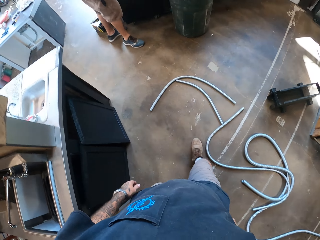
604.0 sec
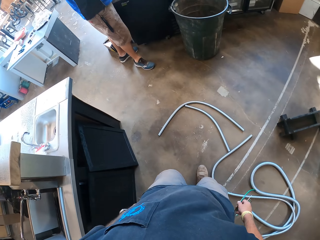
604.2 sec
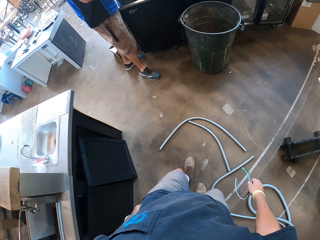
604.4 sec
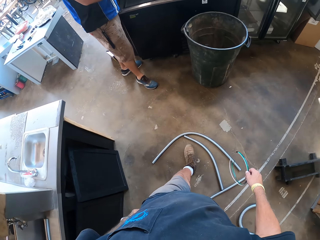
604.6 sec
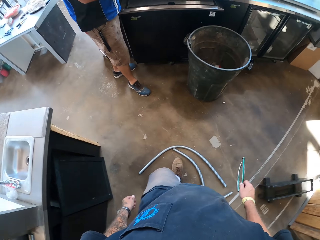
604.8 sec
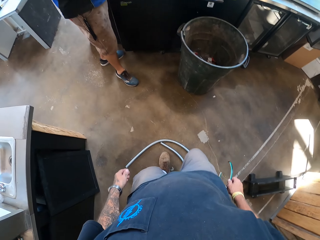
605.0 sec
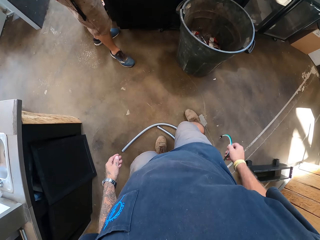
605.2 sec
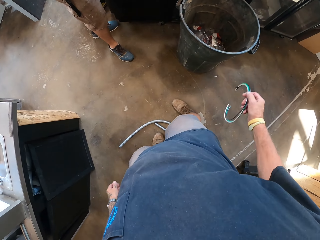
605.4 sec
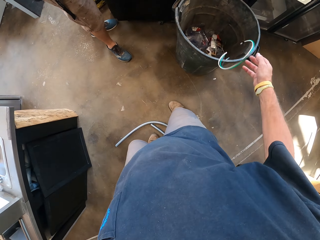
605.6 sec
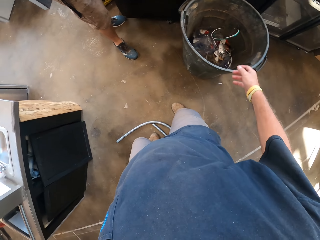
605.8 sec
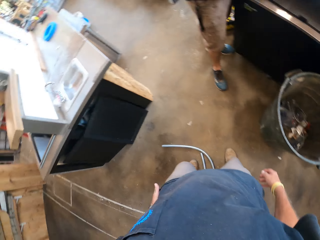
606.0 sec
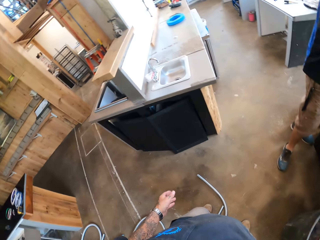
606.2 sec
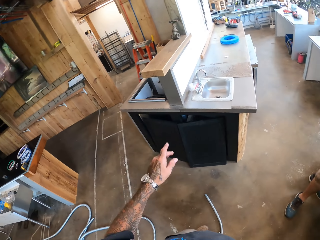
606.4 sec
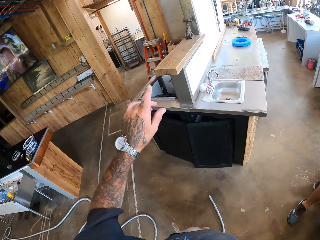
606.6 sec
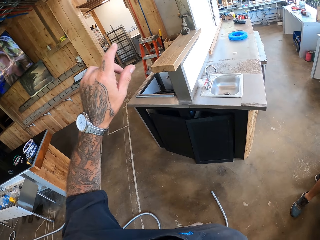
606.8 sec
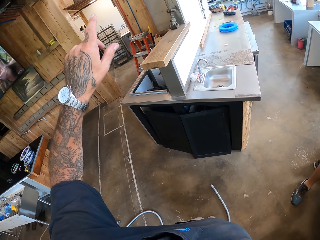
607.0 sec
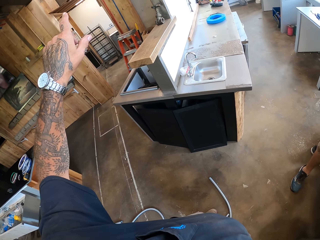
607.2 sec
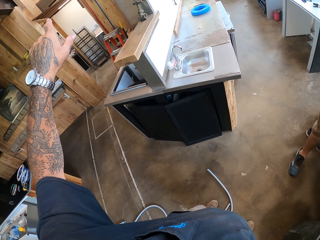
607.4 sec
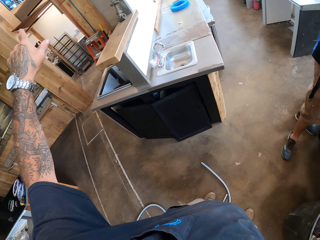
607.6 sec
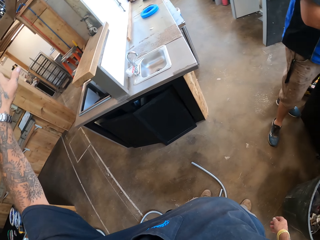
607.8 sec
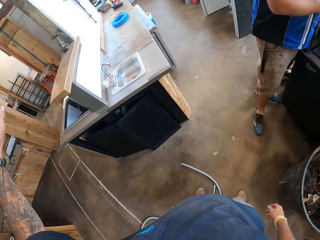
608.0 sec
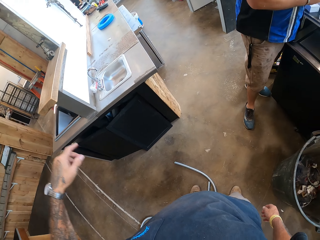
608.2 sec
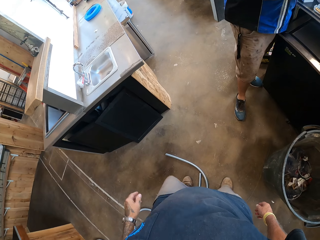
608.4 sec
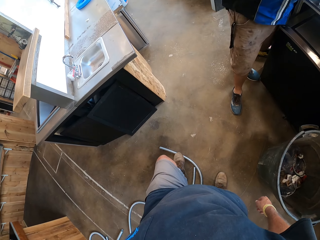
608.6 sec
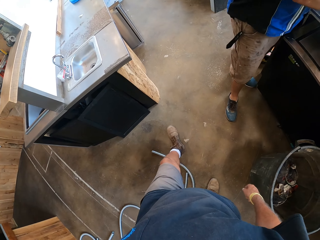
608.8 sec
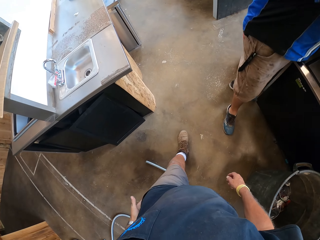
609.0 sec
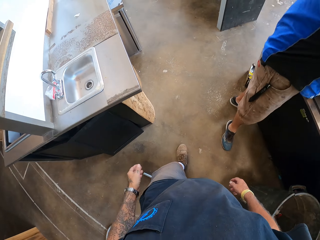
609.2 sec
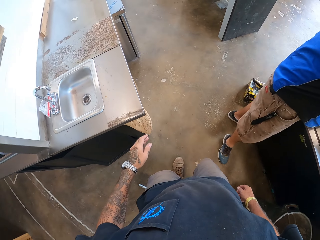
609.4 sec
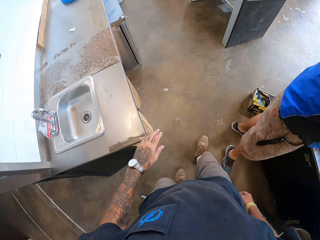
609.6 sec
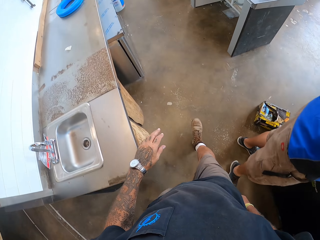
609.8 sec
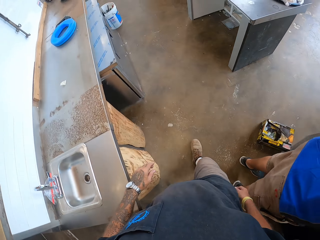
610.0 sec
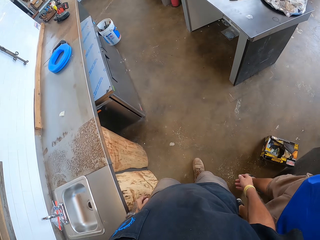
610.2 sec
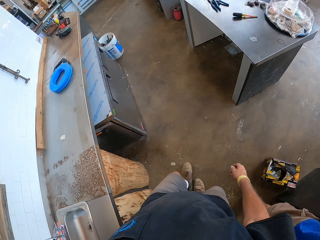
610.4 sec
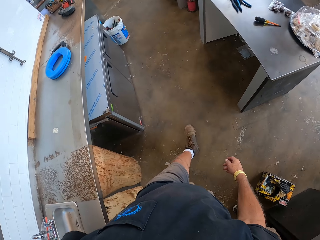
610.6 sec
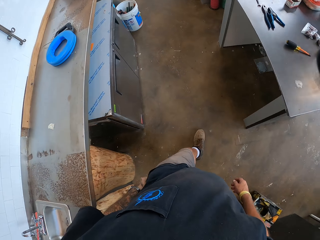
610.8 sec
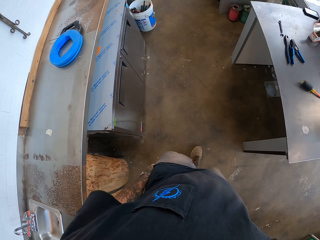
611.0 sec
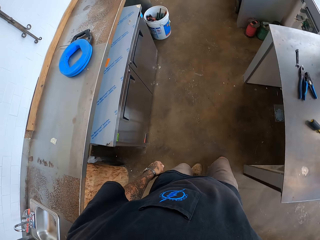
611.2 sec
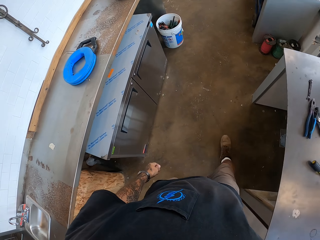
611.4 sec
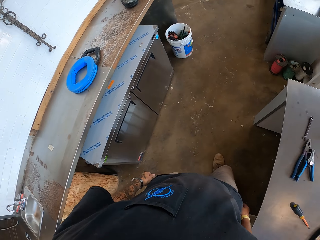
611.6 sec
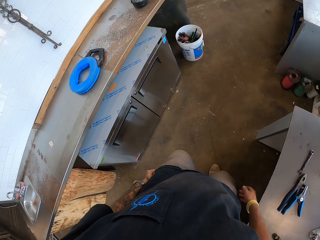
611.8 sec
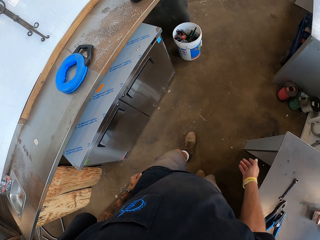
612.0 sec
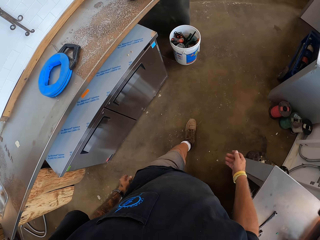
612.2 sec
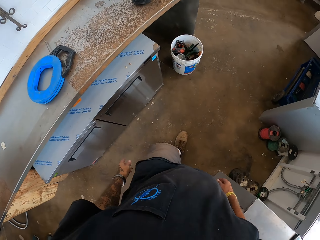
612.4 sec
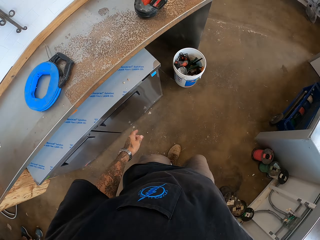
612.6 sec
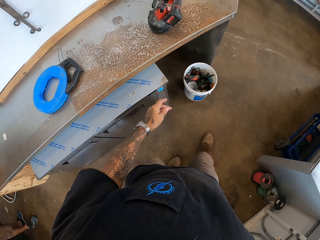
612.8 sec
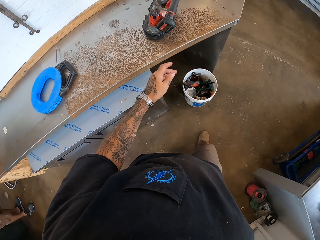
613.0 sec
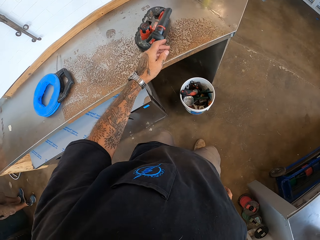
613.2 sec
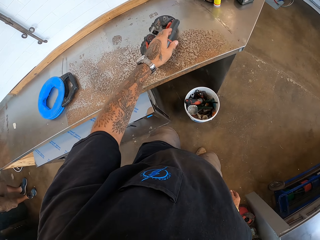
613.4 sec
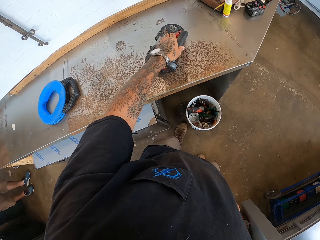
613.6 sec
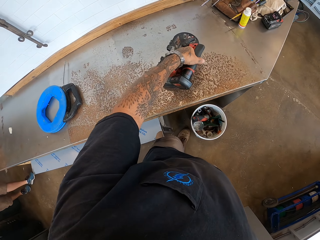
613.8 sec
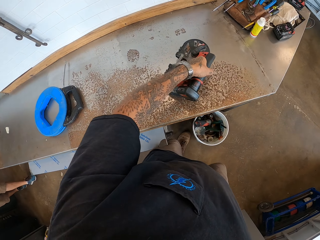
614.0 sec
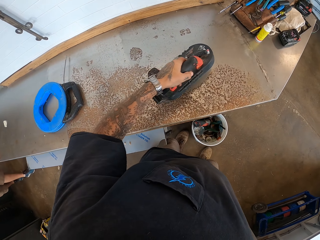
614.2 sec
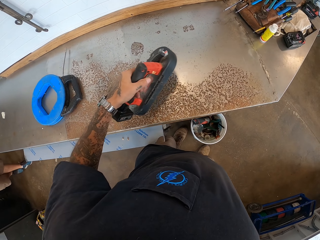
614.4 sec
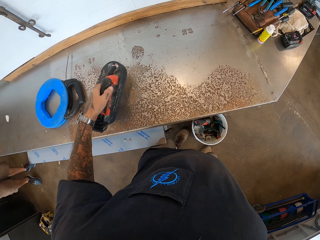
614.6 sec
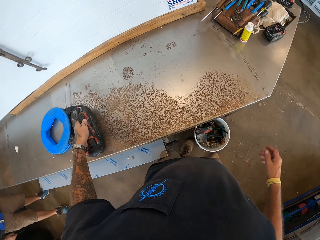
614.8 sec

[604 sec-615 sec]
The camera wearer dumps the cable. They show a man something. They walk. They touch the counter top. They walk.

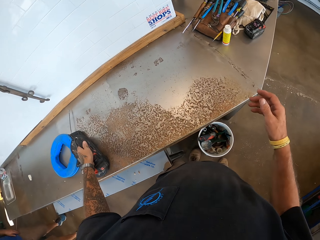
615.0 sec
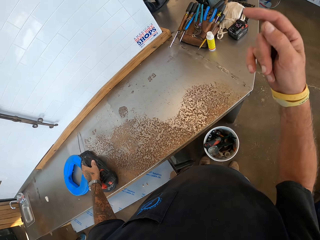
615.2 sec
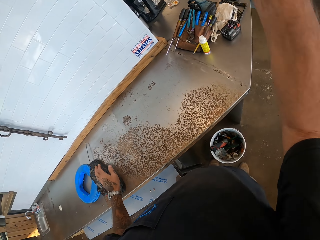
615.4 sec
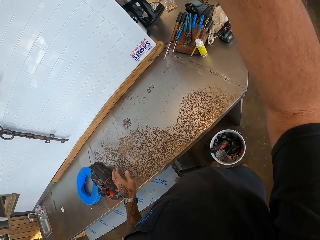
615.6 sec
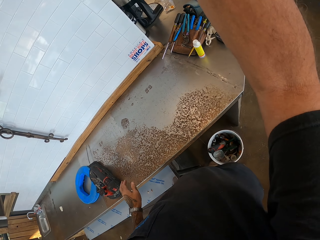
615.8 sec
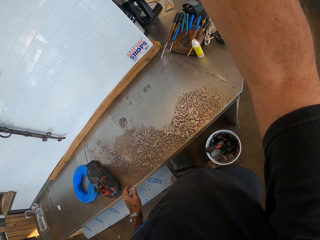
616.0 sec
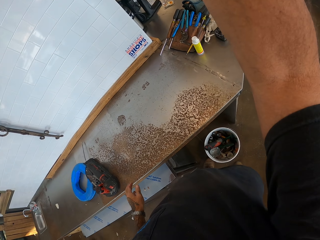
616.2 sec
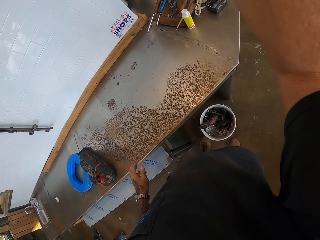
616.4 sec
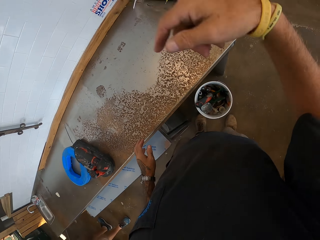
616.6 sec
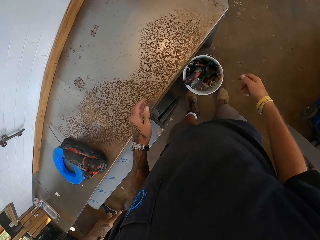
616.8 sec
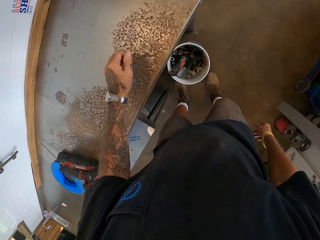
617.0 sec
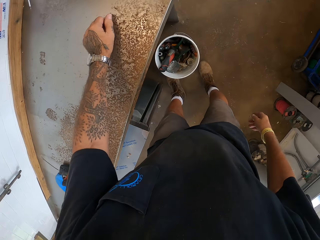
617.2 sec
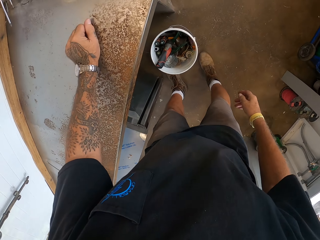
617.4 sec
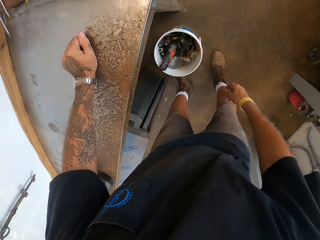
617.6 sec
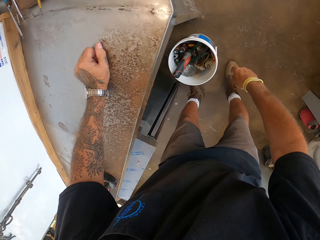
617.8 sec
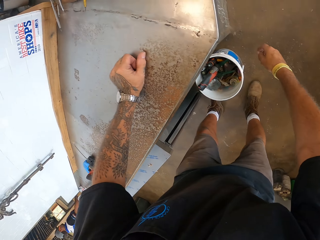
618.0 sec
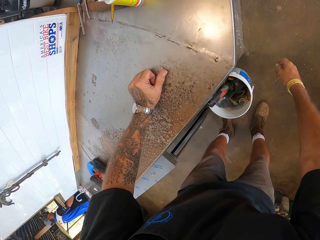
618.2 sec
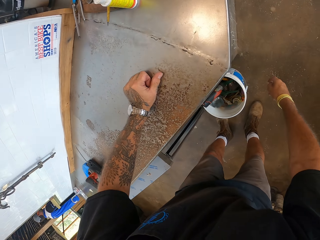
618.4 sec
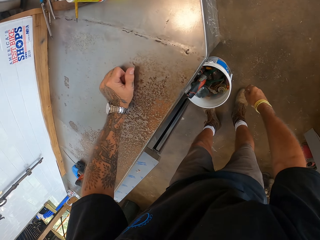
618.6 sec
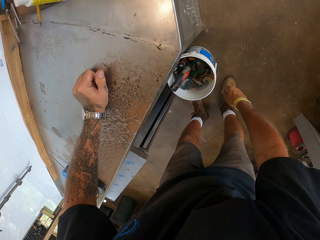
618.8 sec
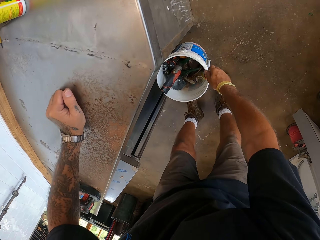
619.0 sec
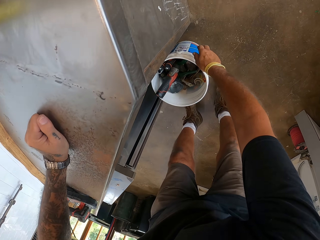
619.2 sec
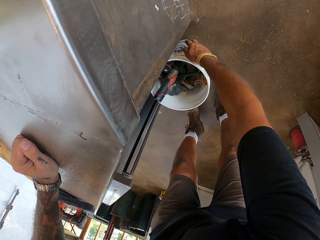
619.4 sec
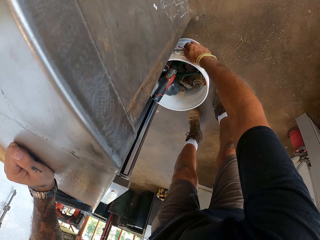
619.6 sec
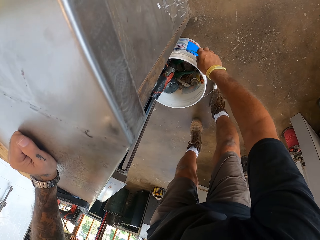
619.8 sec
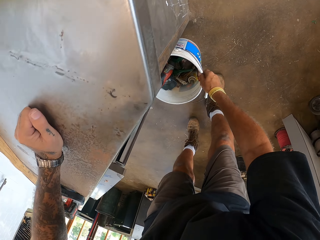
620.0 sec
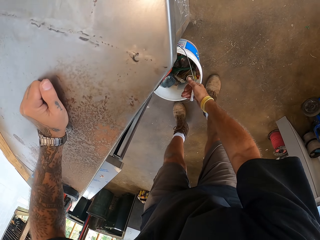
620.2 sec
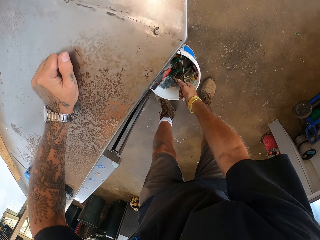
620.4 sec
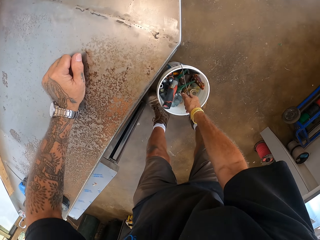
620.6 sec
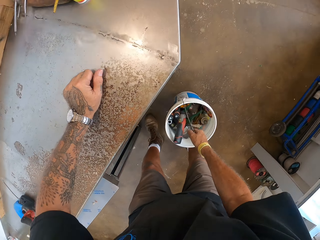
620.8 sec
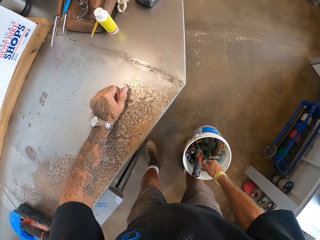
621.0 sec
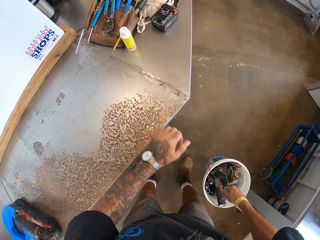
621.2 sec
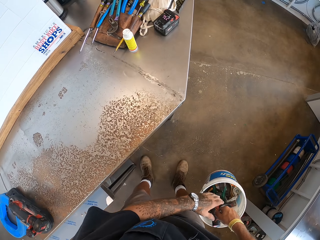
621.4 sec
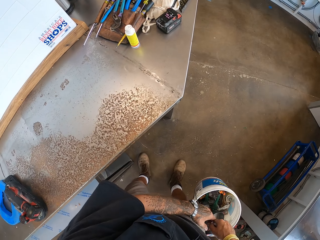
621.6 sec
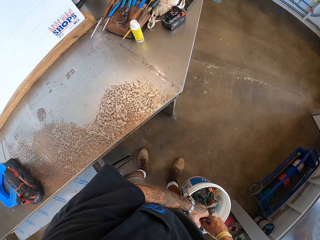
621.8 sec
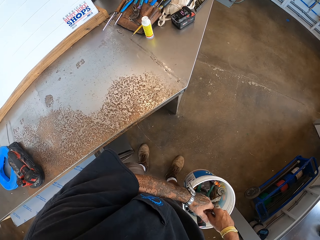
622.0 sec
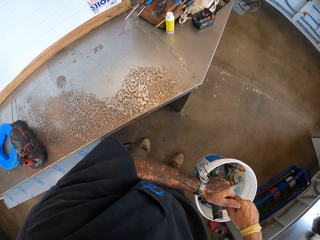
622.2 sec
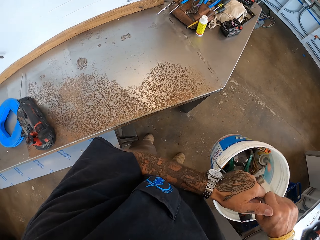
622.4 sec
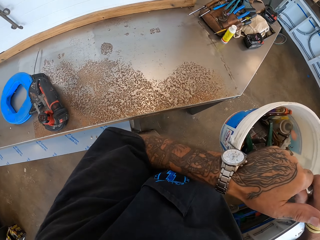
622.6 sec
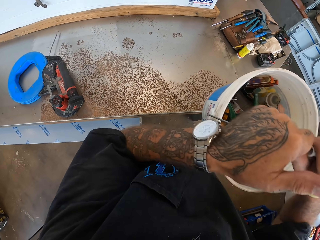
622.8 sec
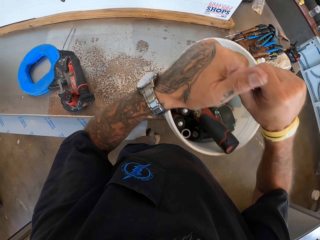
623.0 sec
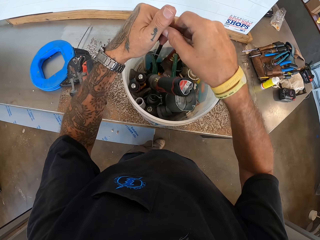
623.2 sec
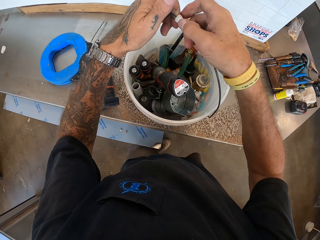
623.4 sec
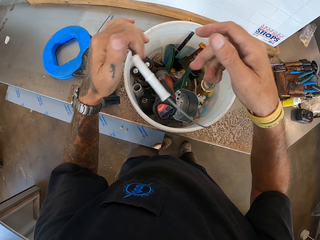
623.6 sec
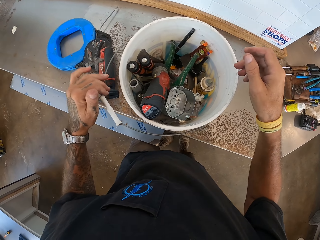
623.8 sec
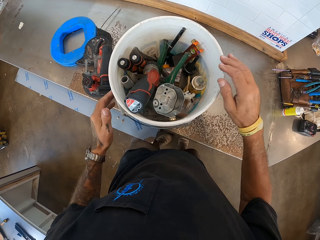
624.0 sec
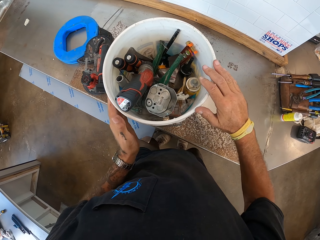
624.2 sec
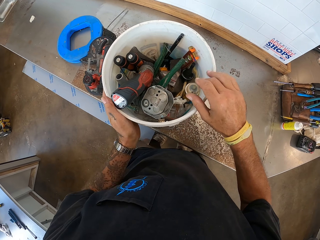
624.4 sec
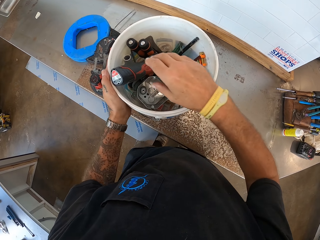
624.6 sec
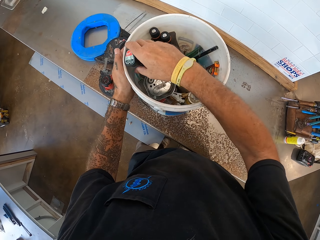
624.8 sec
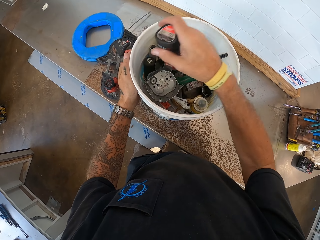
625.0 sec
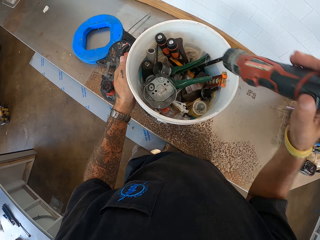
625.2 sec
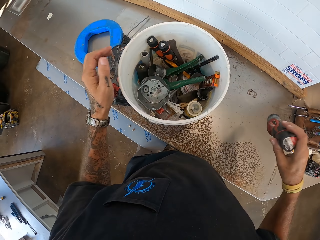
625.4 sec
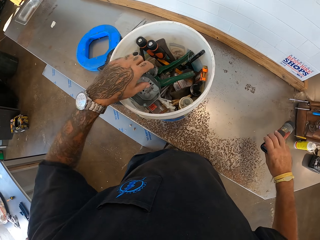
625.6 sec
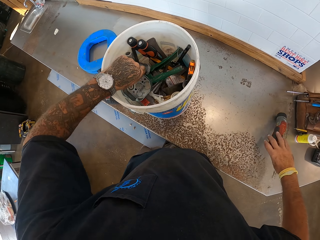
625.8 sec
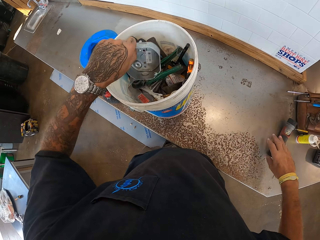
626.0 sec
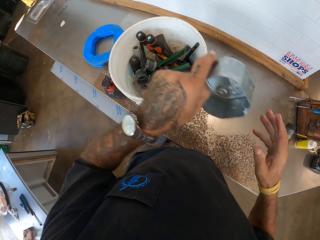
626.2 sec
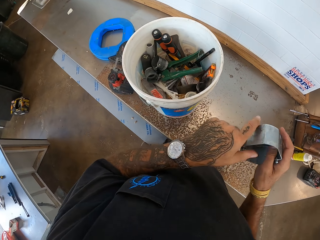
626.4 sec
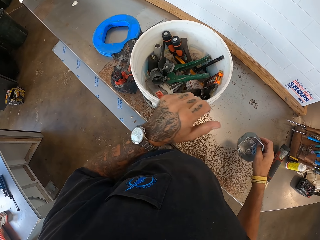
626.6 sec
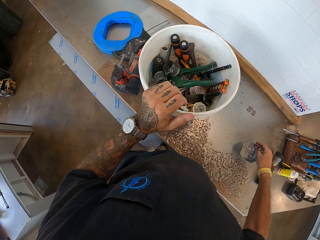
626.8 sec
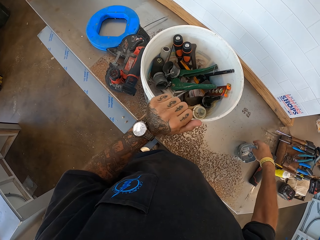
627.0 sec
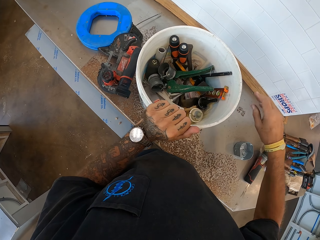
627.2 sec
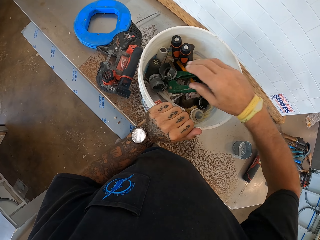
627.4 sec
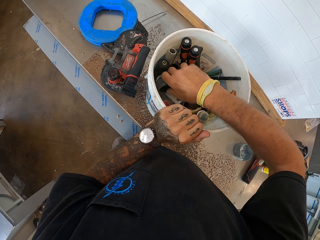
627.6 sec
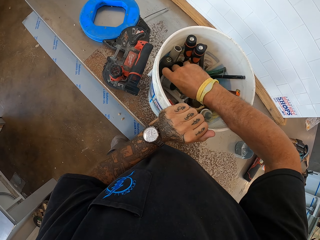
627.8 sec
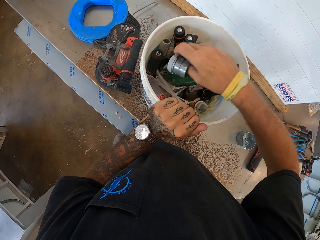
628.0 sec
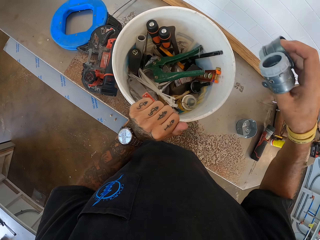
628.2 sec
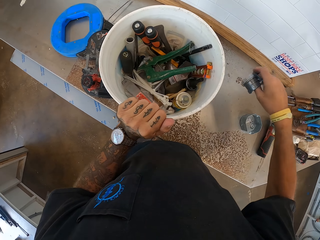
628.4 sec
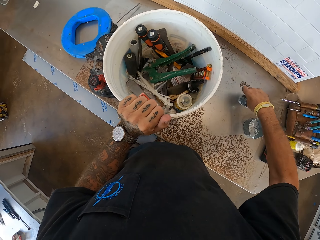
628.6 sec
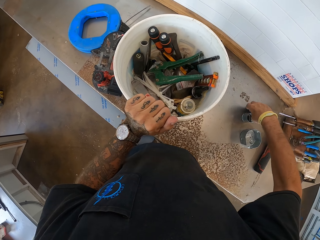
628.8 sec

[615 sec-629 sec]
The camera wearer moves something. They do something. They hold the counter top. They pick a bucket. They put the bucket on the counter top. They remove tools.
